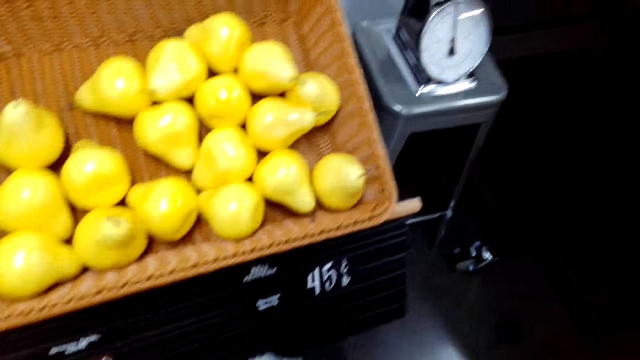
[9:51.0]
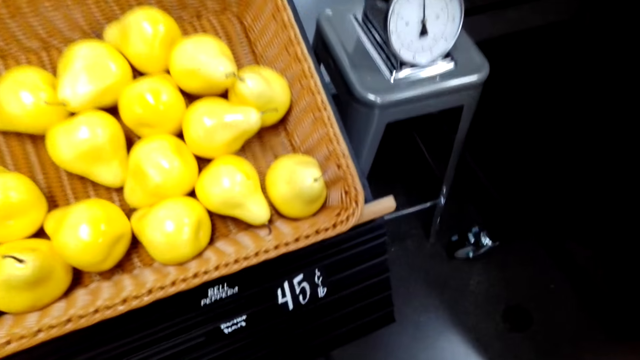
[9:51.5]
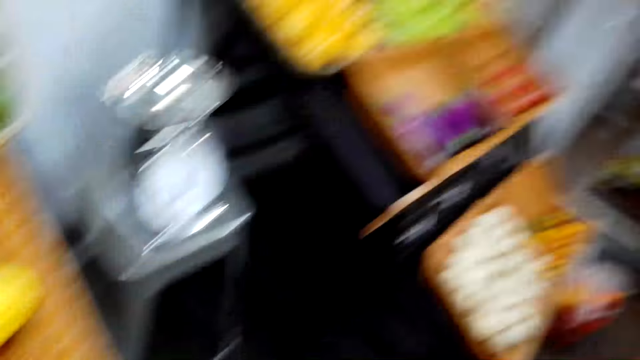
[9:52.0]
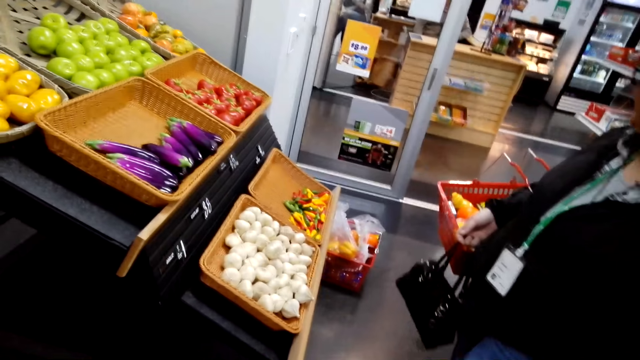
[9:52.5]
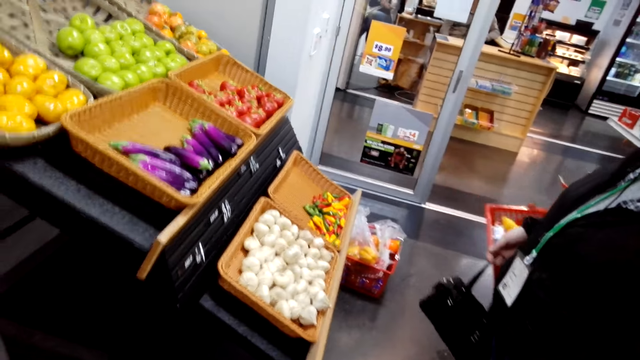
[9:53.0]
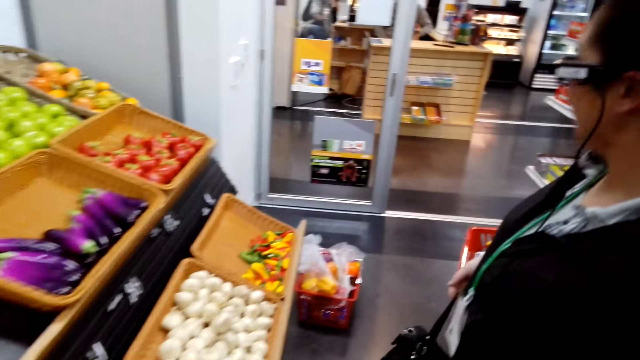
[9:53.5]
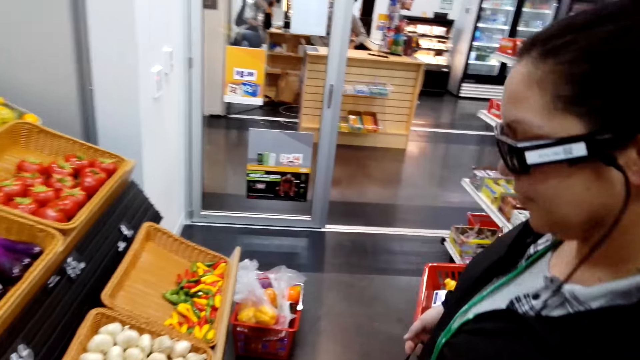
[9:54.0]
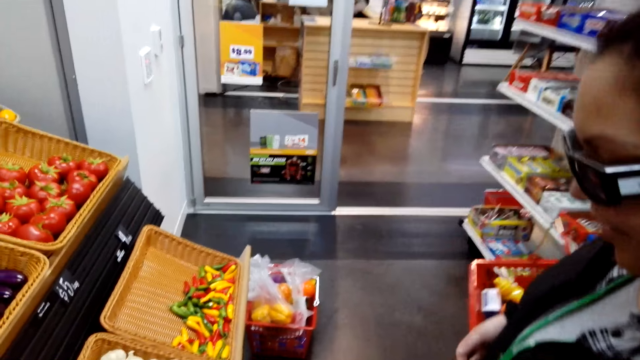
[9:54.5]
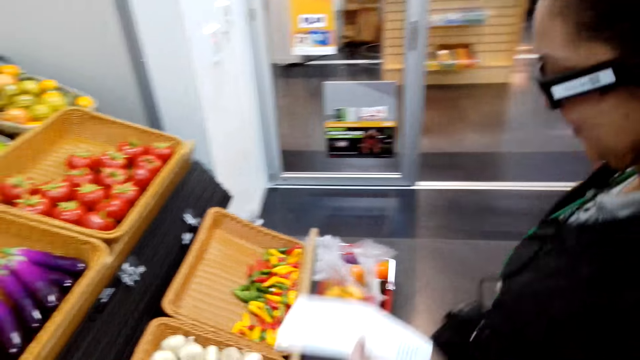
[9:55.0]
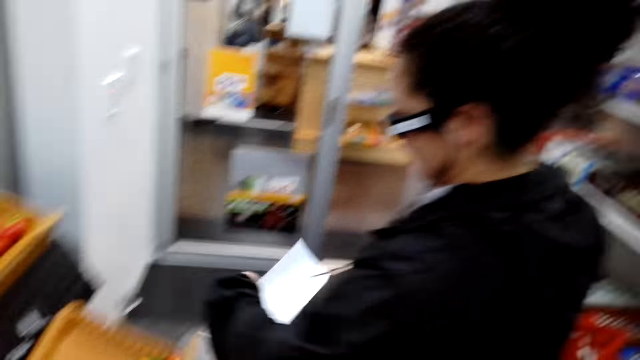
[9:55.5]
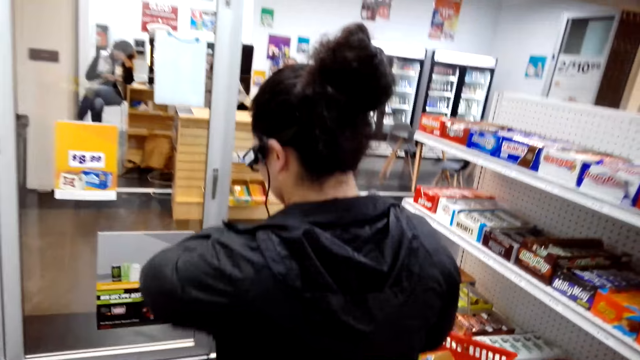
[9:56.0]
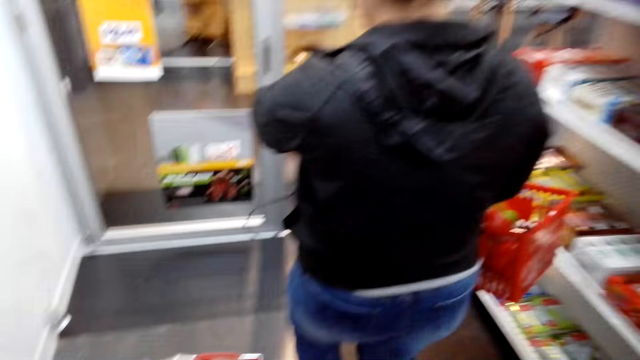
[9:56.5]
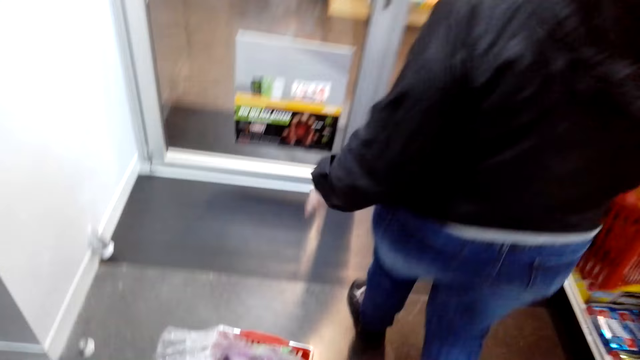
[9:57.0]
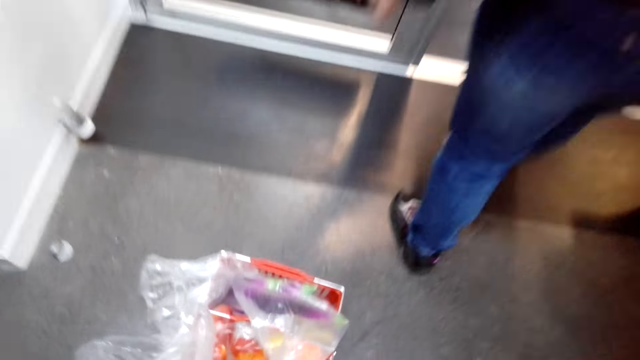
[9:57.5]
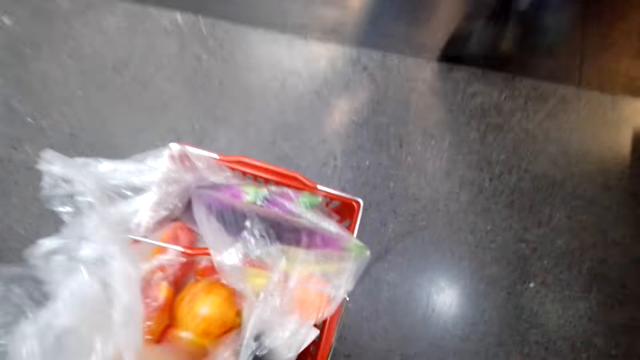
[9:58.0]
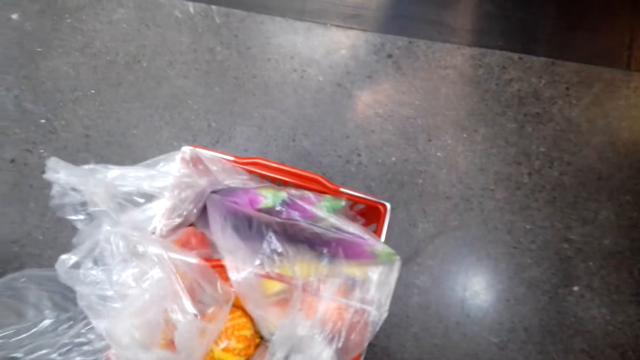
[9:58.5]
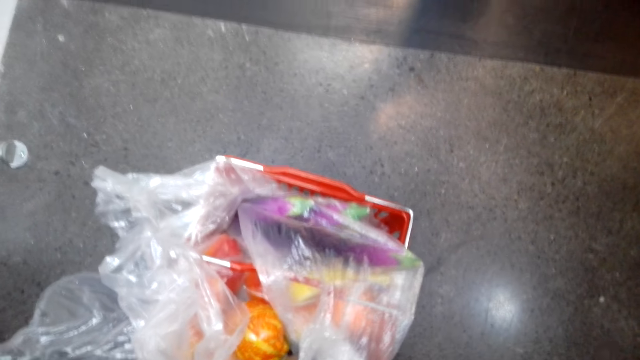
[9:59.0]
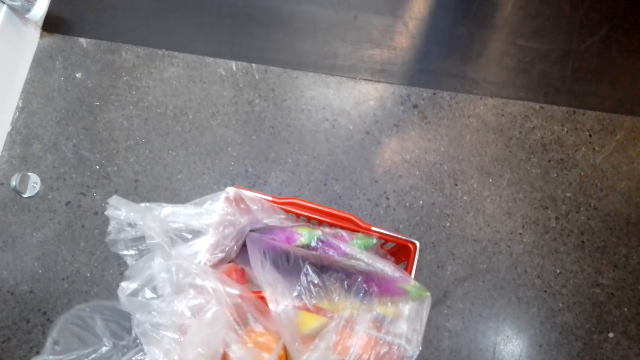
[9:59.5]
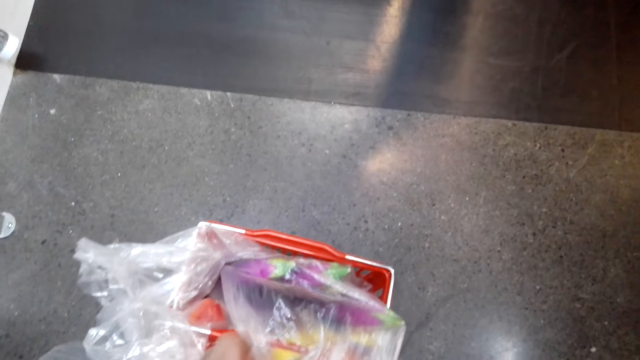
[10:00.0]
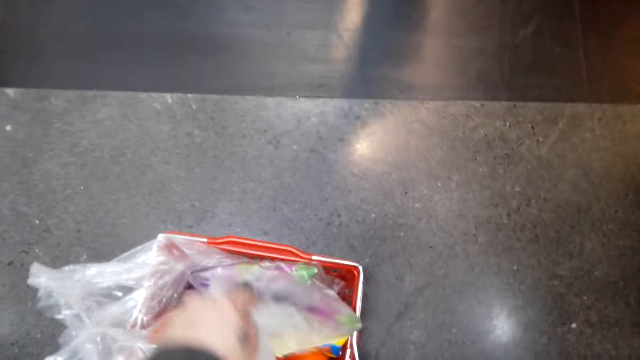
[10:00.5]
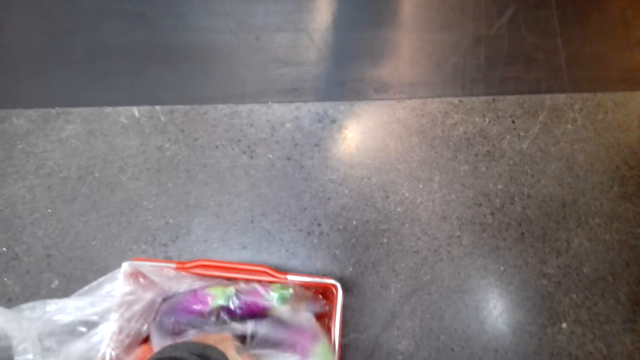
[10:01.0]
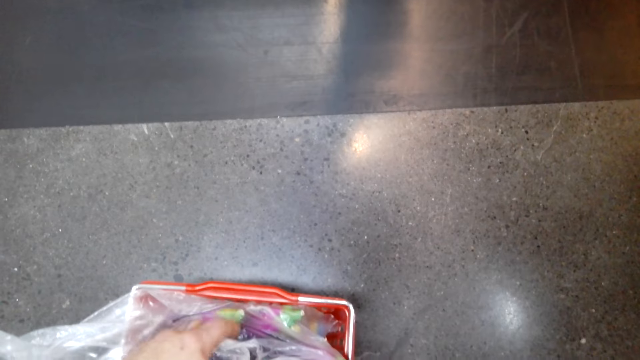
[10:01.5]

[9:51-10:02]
The camera wearer looks around. A woman walks around. The camera wearer walks around. They put something in the shopping basket. They carry the shopping basket.

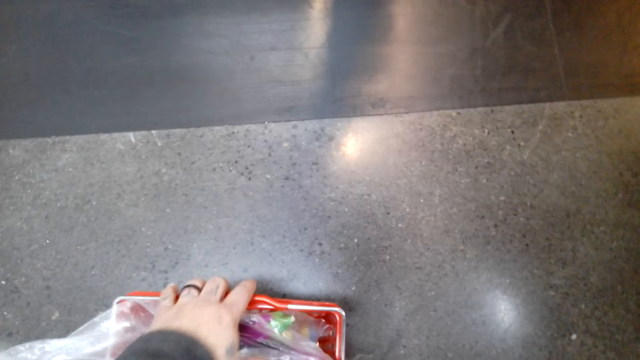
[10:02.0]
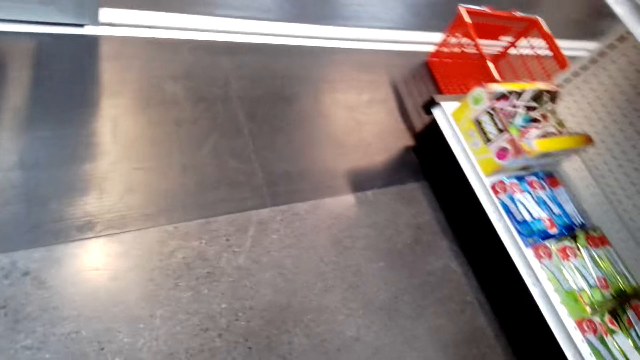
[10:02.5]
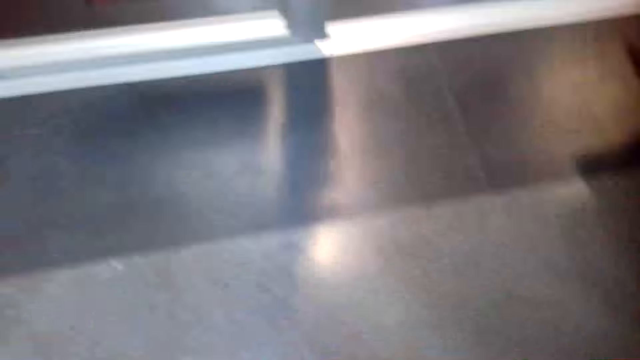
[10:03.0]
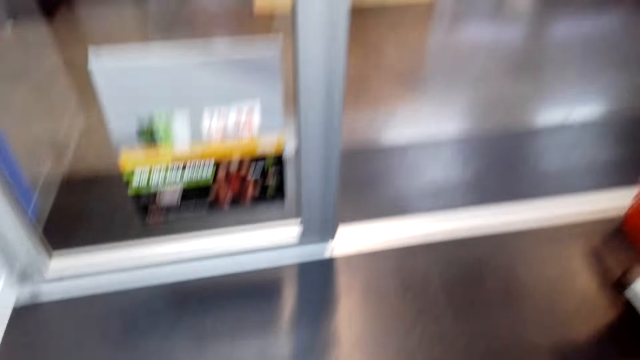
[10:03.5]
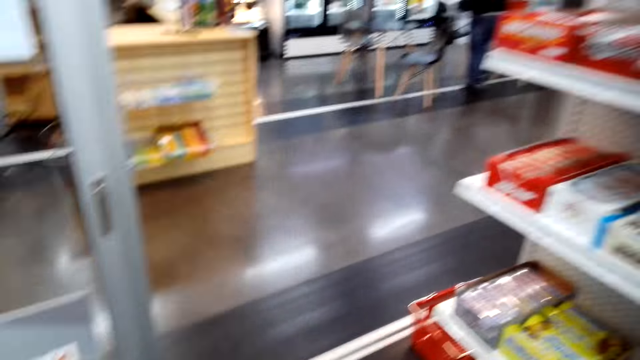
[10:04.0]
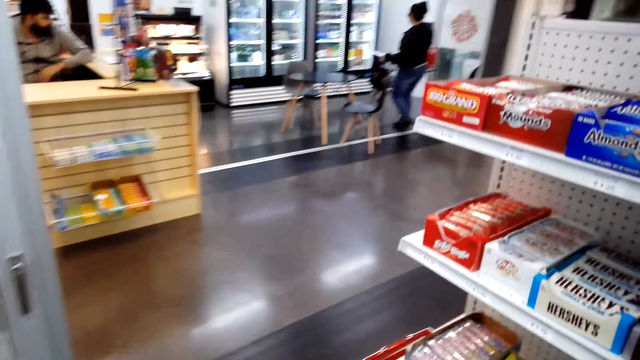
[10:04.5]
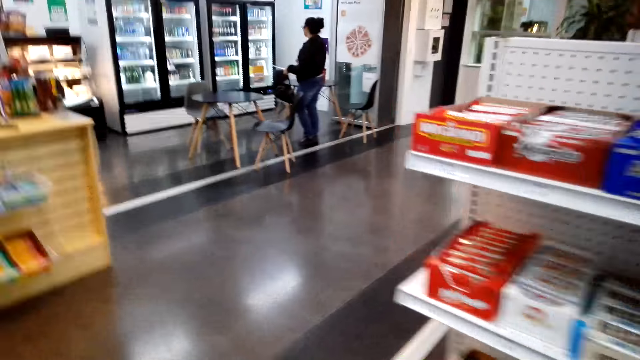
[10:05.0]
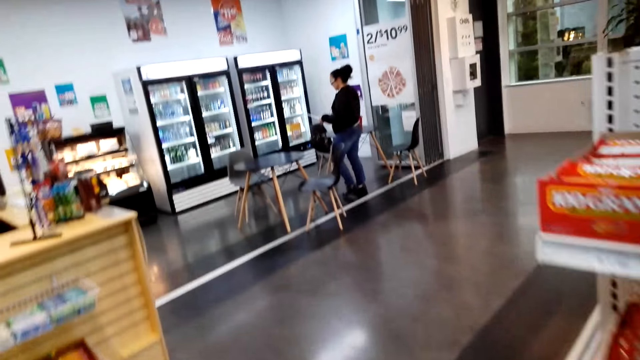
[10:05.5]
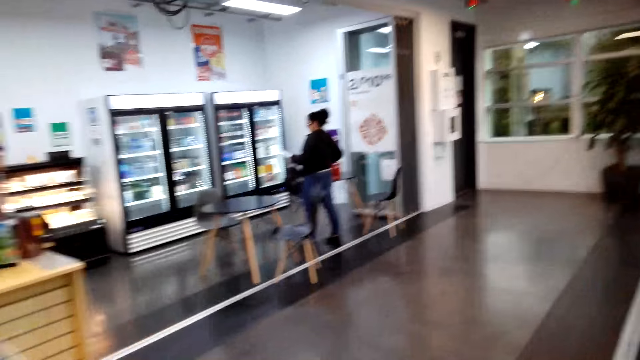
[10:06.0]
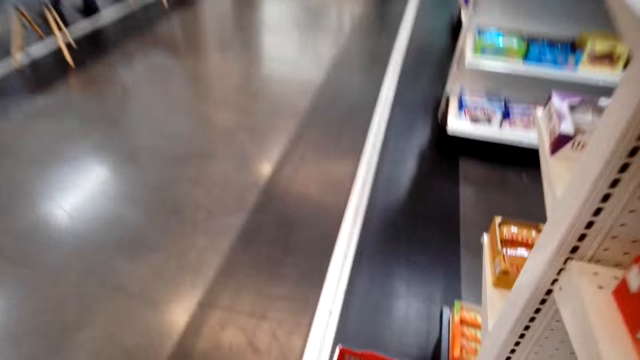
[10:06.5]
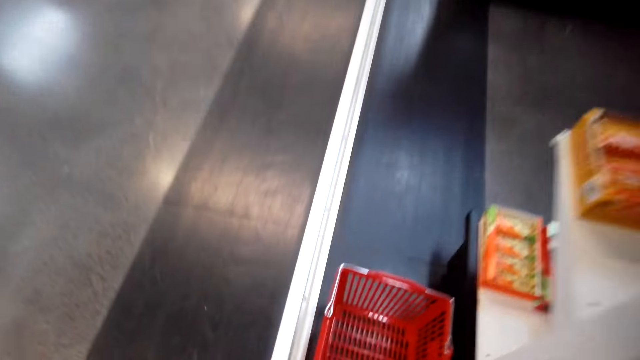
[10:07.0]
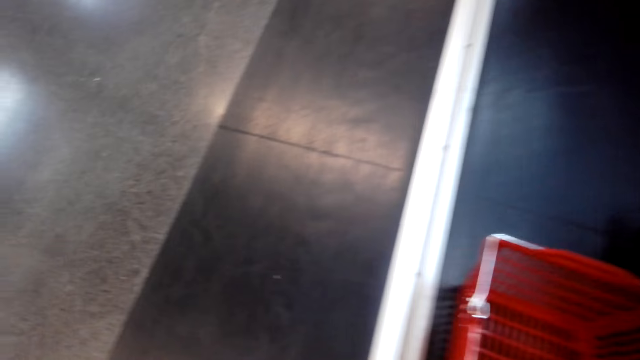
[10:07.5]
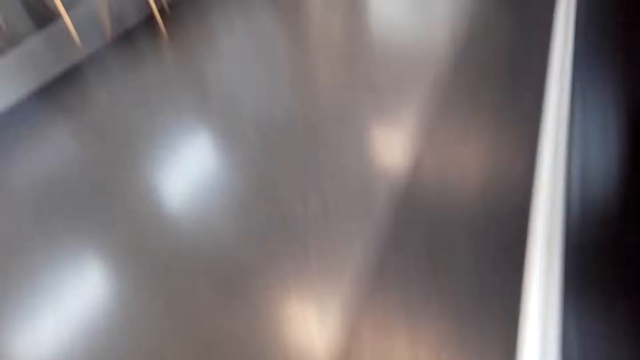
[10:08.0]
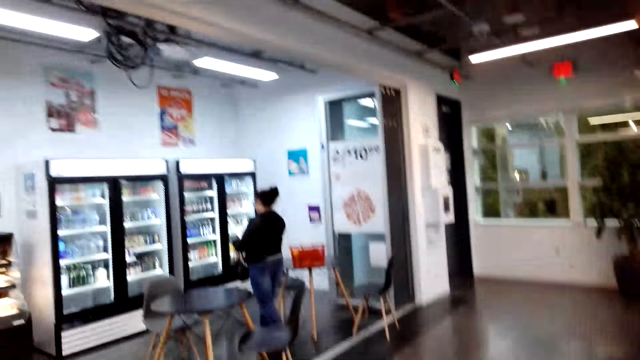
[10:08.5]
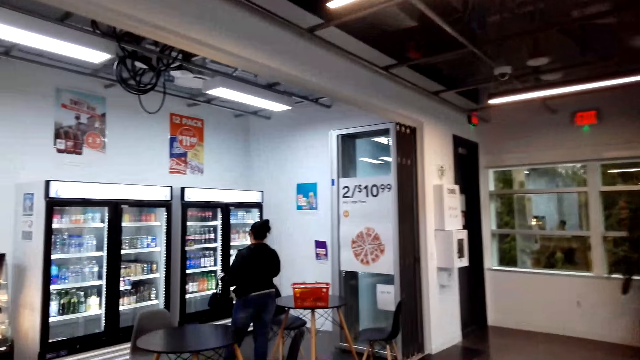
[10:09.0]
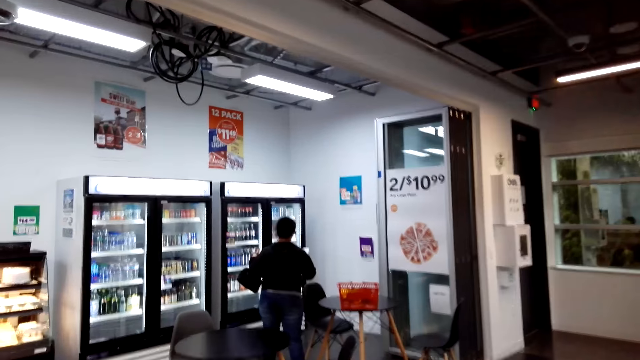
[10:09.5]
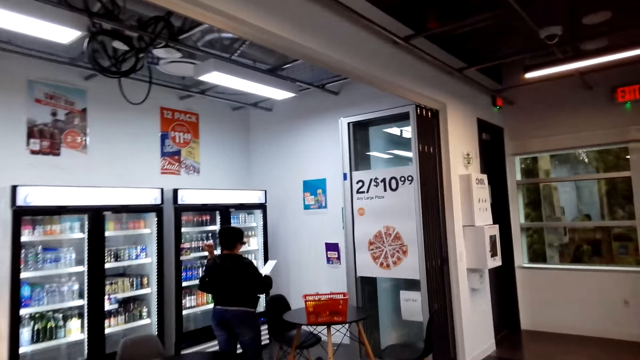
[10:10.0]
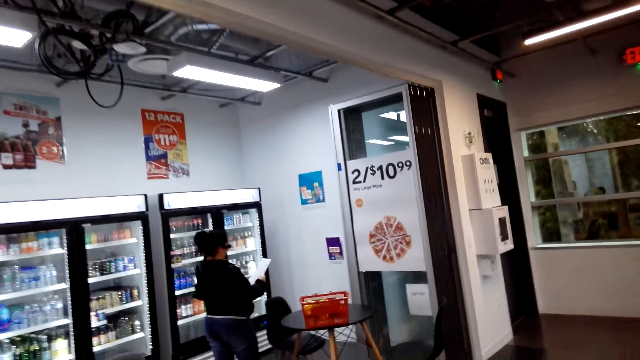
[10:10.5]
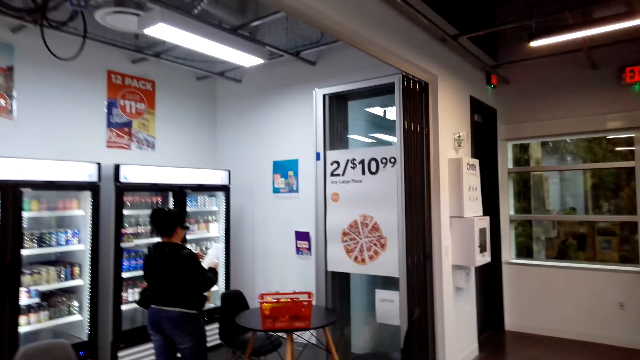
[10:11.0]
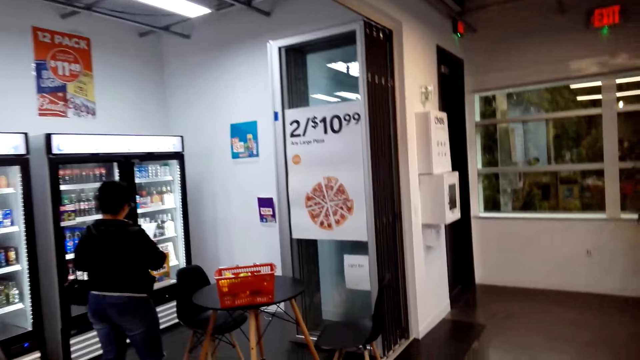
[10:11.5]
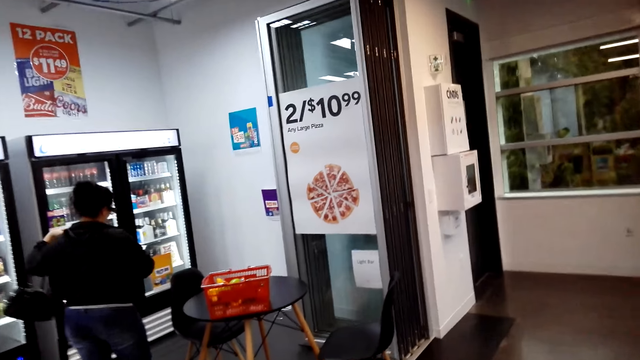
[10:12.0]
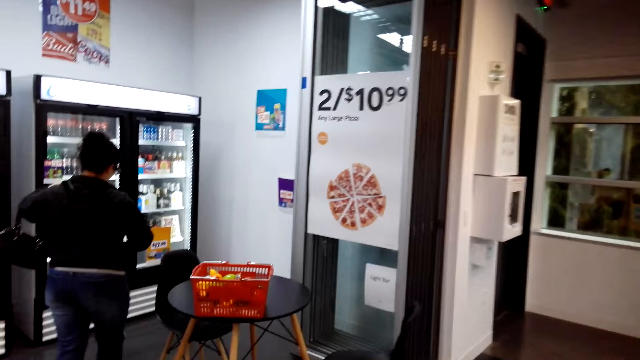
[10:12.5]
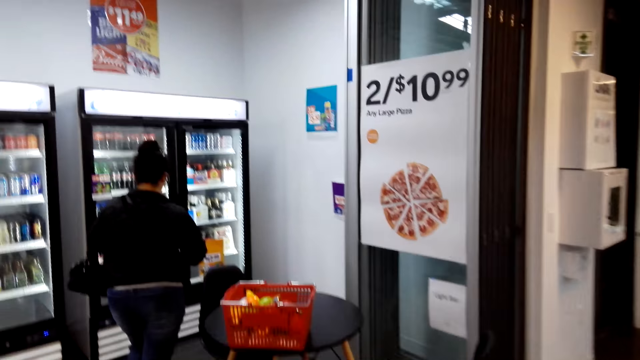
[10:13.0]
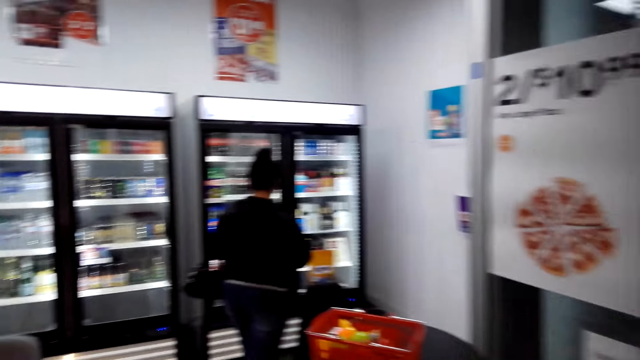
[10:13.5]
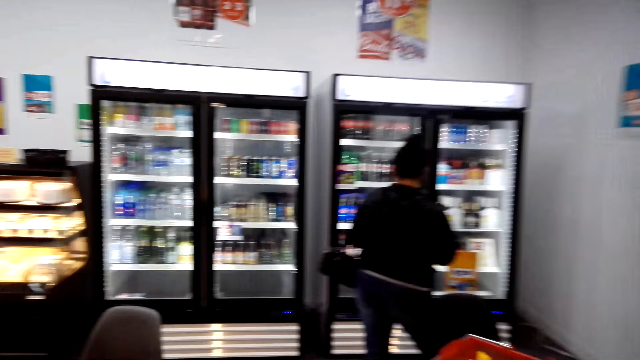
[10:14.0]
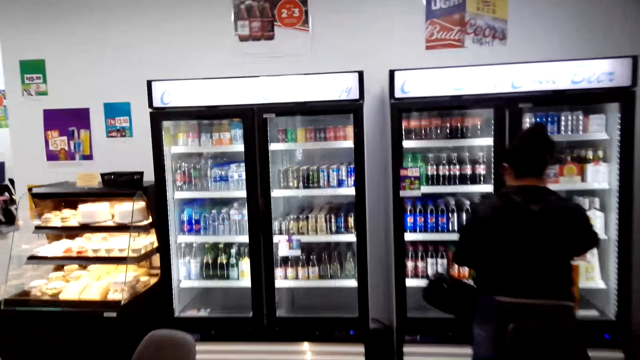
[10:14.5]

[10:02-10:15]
The camera wearer picks up the shopping basket. They look around. They walk around.
